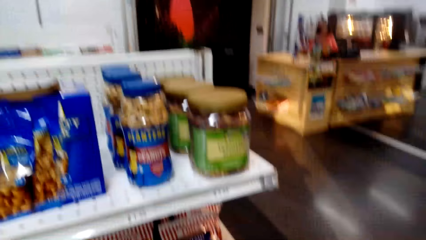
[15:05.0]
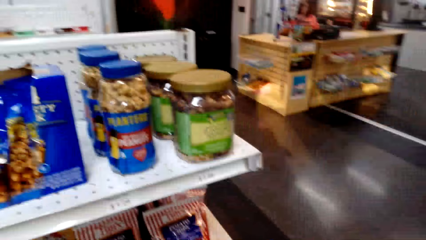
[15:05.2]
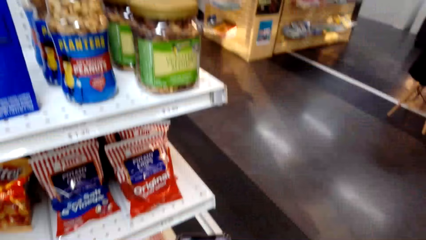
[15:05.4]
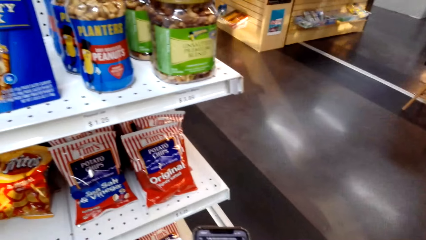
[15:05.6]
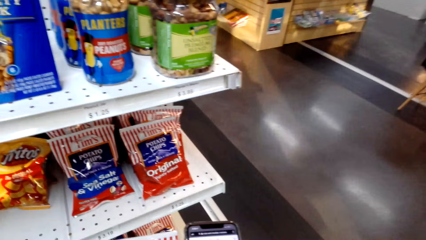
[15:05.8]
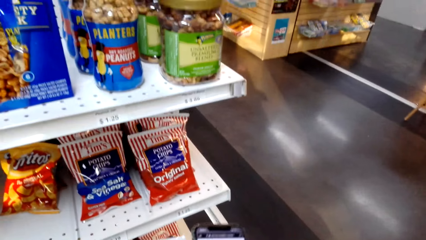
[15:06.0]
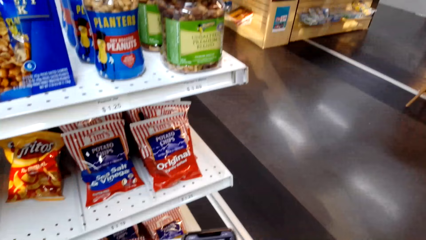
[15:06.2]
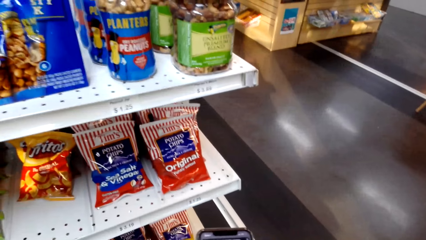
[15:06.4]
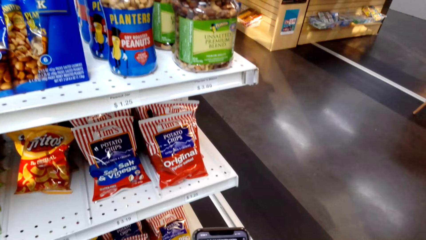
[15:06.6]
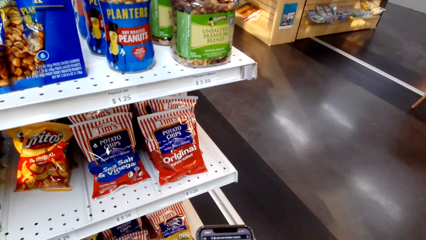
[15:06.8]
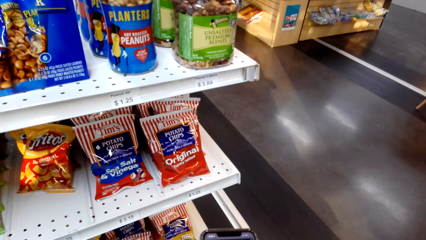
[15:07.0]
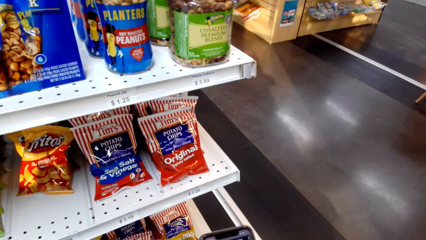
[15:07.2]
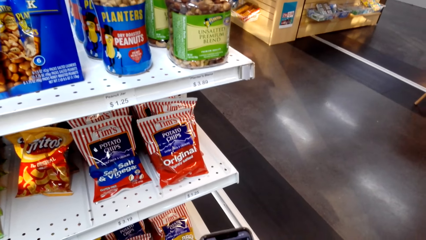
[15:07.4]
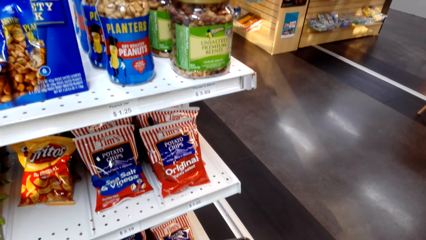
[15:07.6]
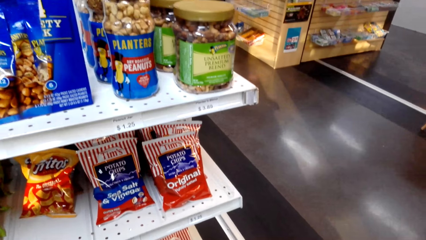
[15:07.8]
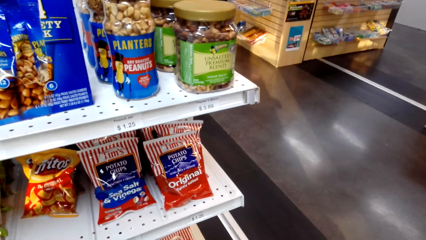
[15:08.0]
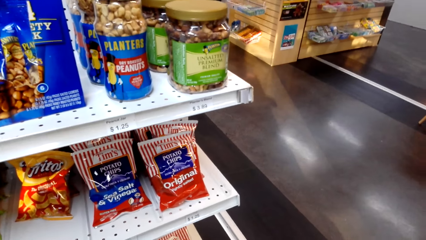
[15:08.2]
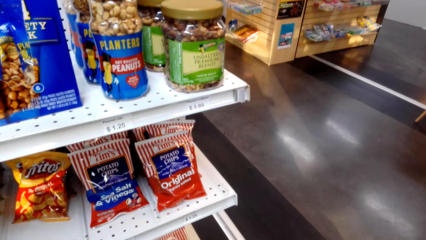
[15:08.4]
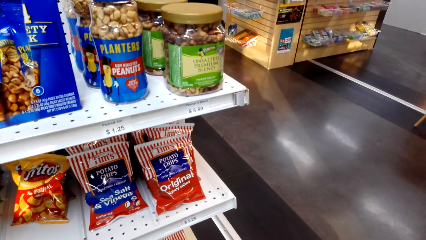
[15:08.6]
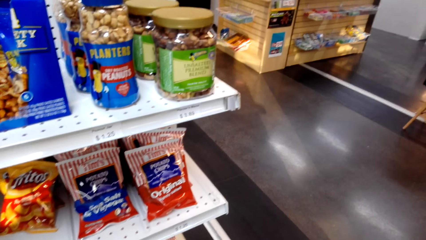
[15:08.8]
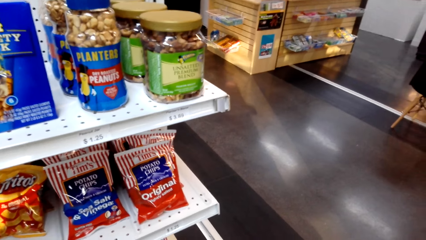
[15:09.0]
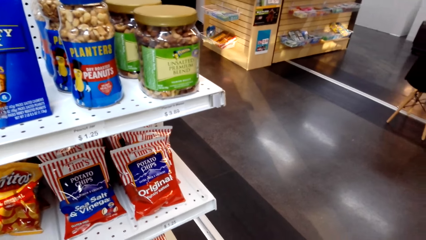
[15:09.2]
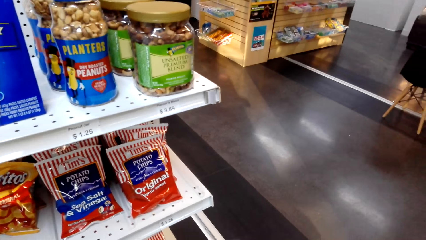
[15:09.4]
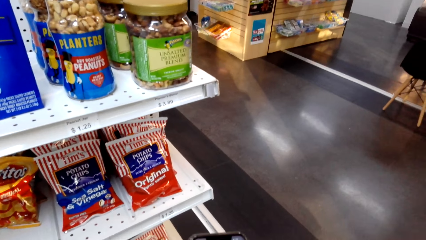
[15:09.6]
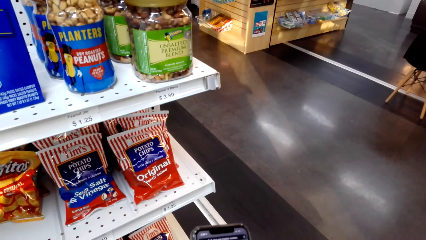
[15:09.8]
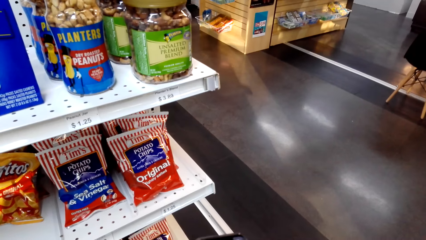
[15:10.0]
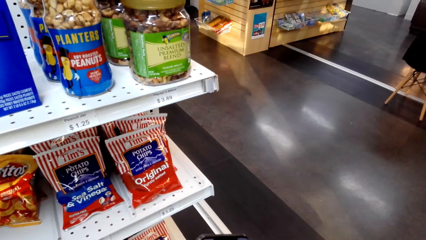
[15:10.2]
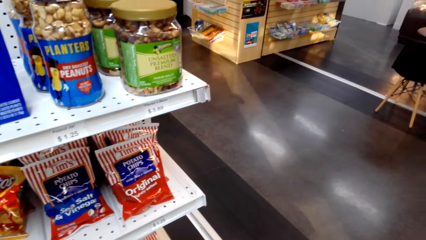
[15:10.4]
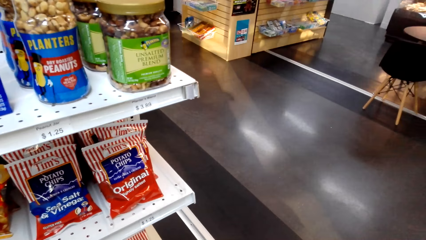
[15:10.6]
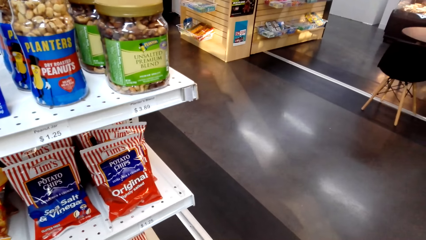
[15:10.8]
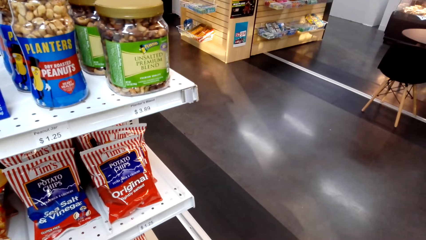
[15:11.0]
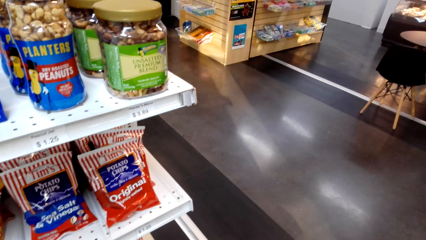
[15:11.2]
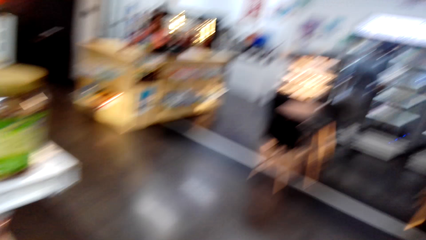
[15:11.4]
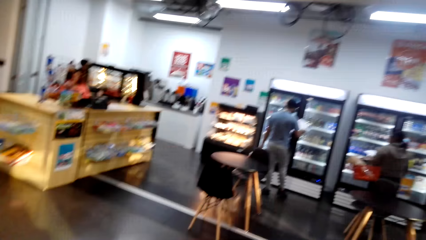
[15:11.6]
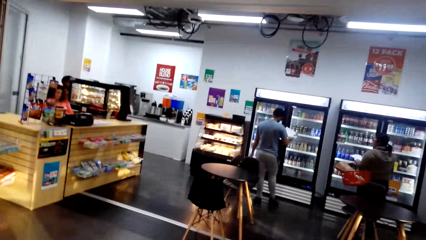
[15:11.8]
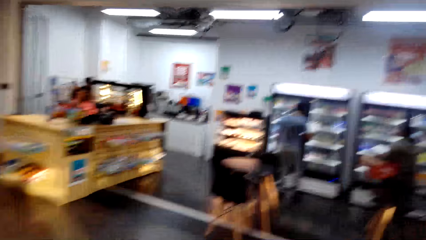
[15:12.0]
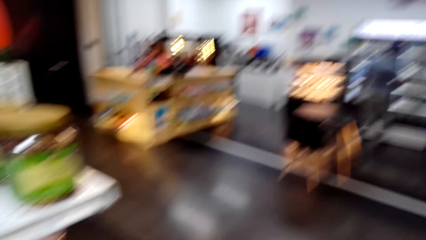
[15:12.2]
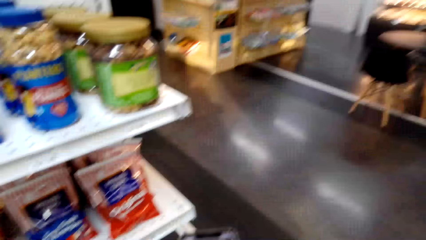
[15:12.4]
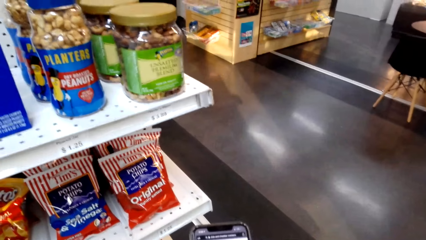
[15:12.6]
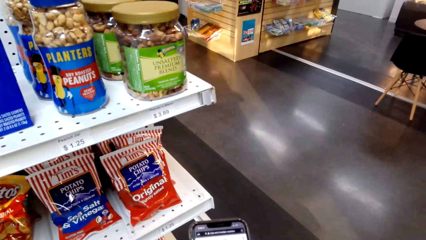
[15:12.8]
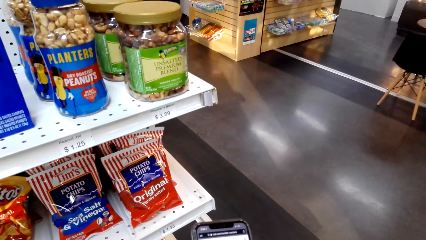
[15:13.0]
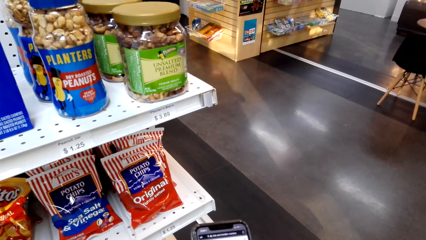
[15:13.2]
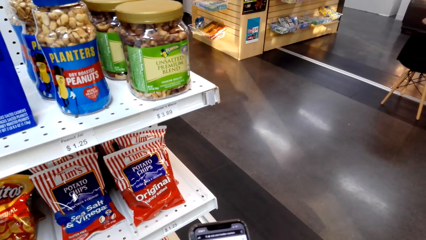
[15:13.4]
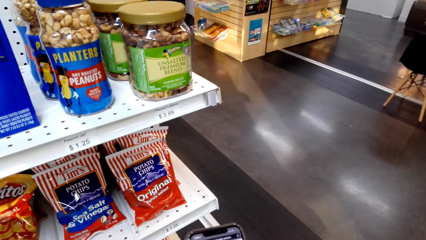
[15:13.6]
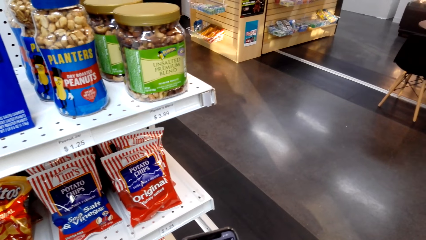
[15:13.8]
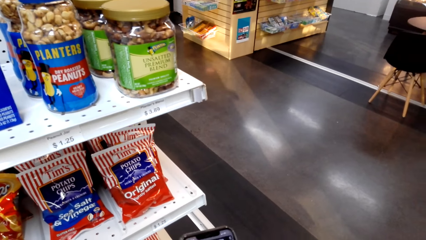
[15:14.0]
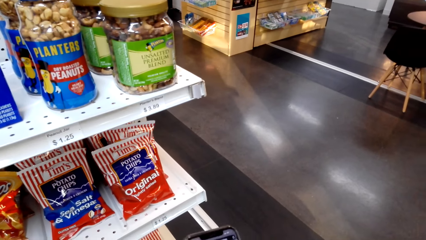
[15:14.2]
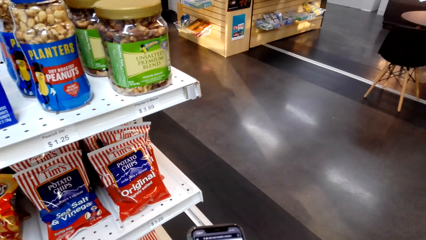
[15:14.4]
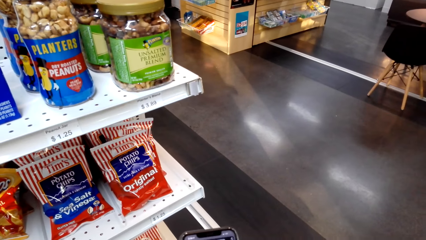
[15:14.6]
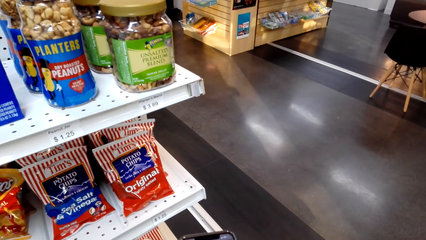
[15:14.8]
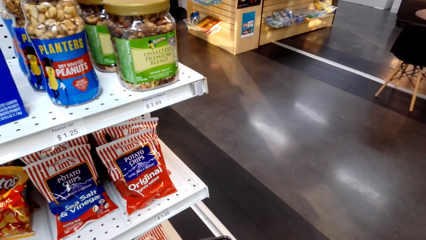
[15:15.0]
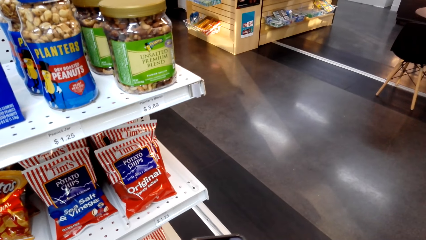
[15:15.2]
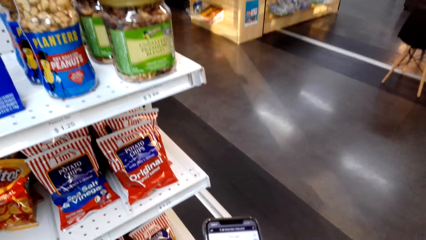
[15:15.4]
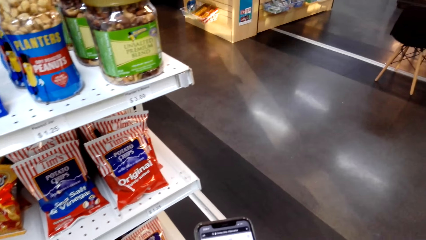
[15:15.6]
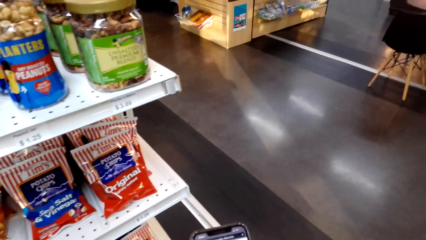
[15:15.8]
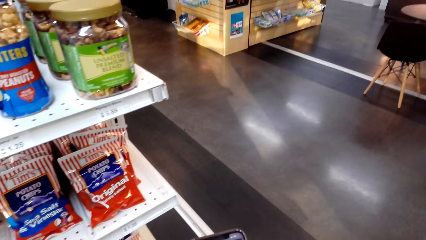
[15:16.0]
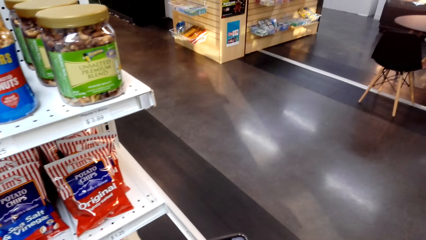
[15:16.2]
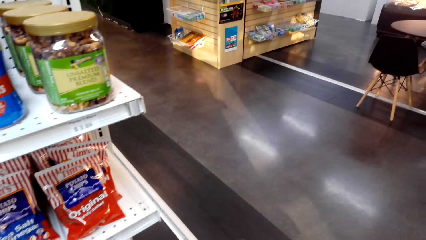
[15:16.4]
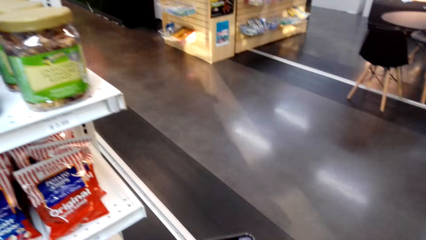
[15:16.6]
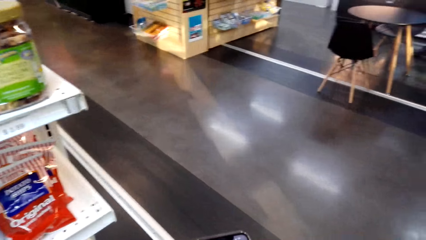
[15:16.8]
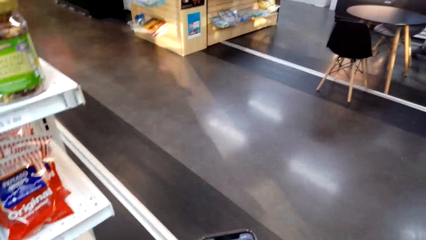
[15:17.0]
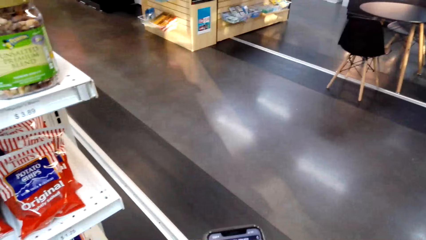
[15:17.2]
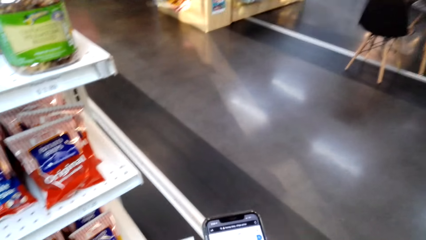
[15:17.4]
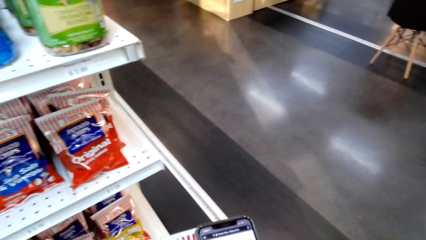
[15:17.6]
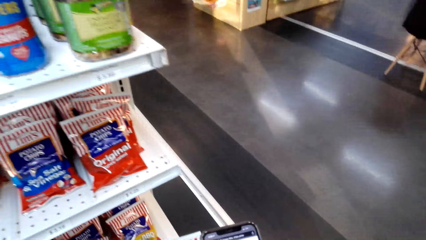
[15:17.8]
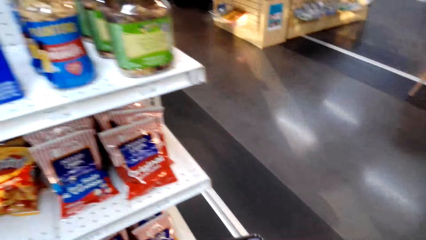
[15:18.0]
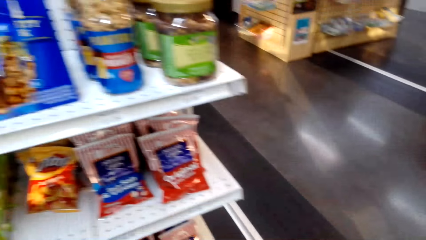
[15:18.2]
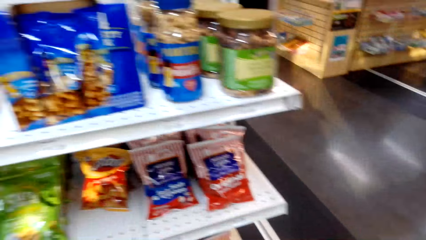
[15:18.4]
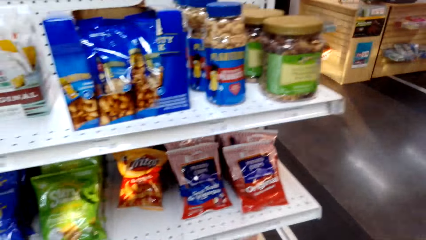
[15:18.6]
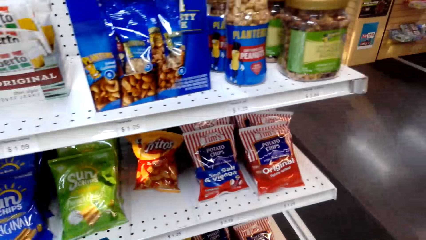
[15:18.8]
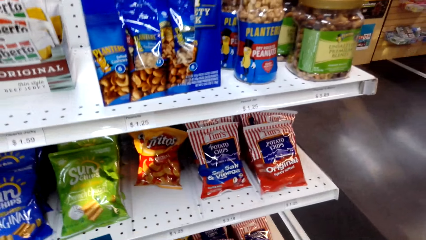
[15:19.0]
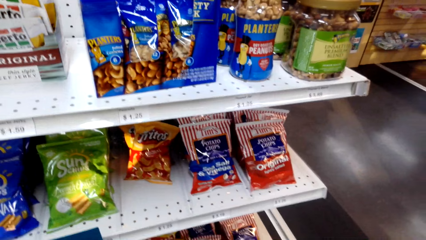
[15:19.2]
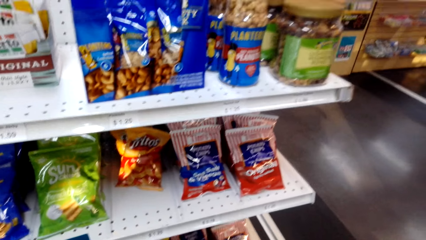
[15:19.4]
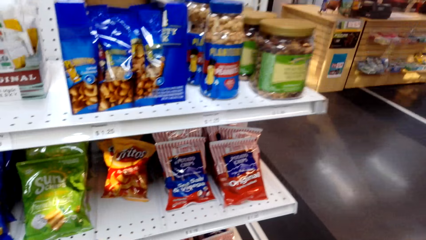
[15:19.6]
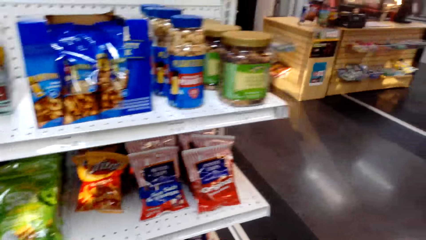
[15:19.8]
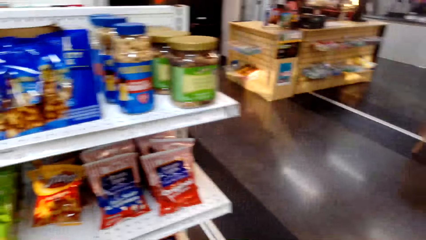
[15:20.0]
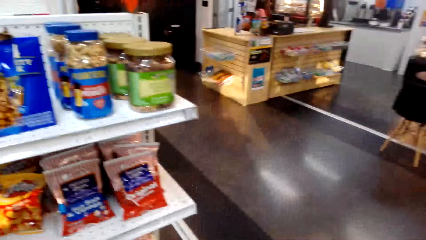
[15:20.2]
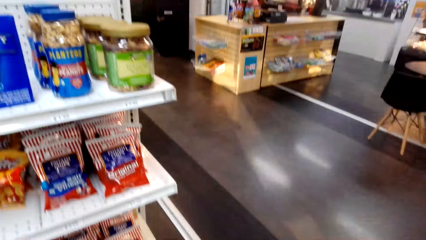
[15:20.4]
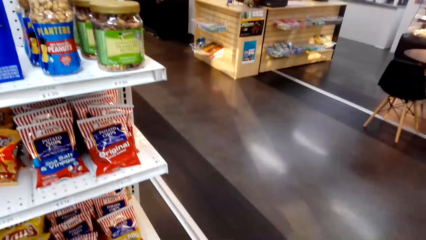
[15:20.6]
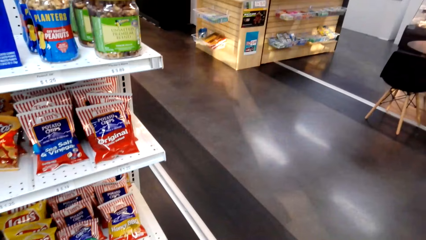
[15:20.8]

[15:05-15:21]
The camera wearer stares at the phone. They look at the items in a shelf. They look around. They scroll the phone. They look around.
